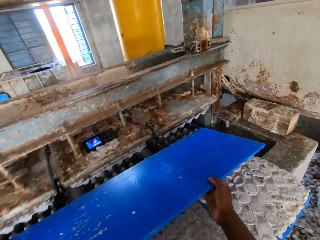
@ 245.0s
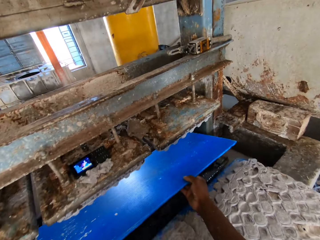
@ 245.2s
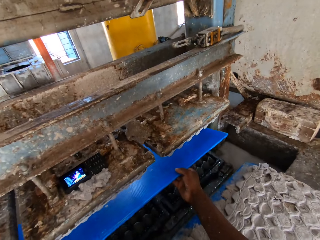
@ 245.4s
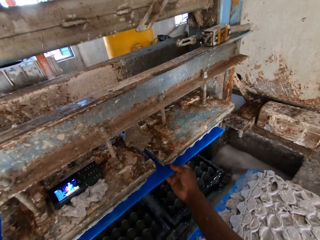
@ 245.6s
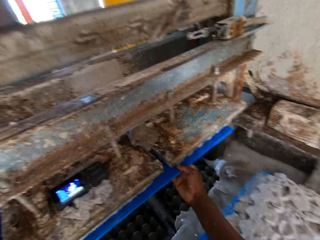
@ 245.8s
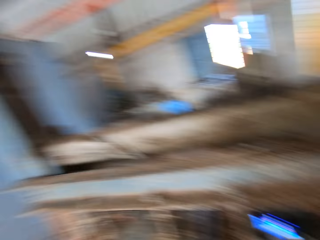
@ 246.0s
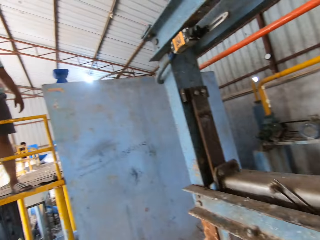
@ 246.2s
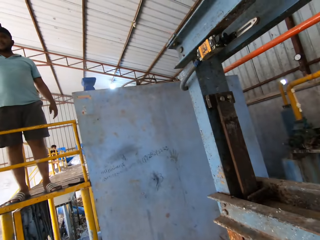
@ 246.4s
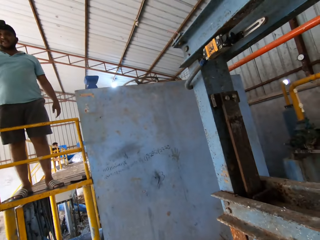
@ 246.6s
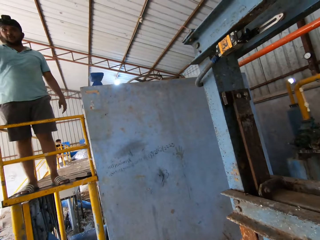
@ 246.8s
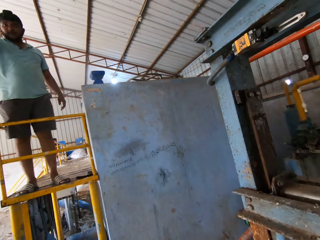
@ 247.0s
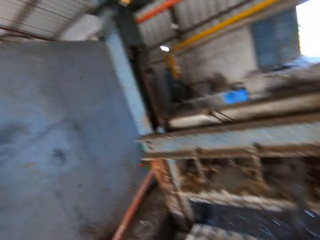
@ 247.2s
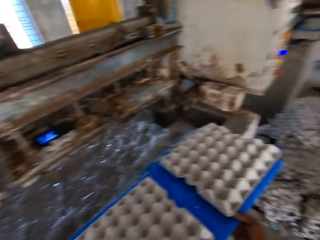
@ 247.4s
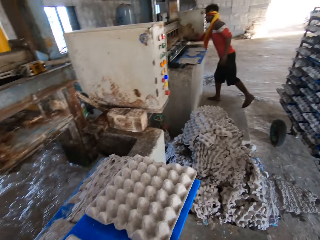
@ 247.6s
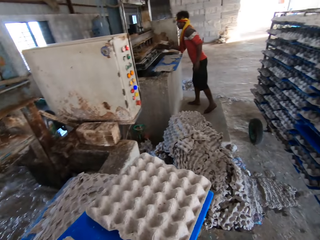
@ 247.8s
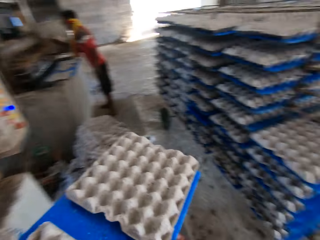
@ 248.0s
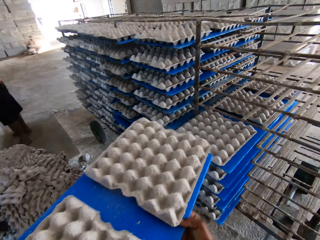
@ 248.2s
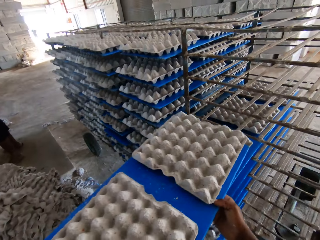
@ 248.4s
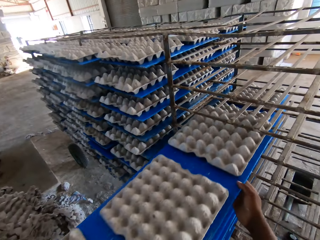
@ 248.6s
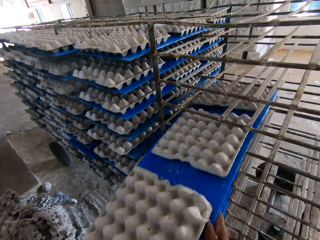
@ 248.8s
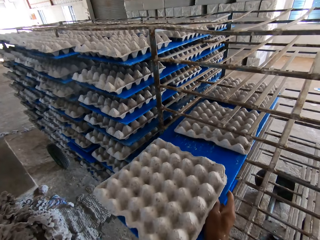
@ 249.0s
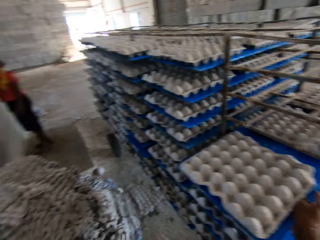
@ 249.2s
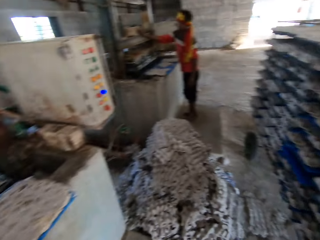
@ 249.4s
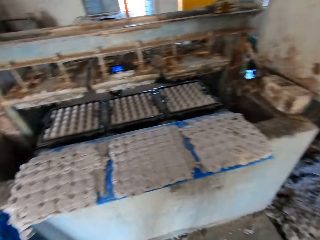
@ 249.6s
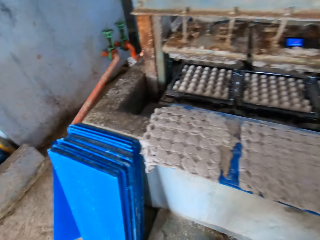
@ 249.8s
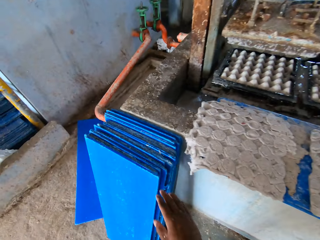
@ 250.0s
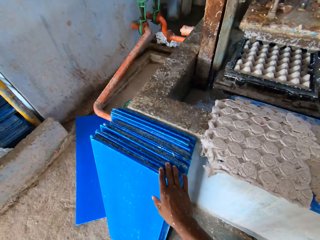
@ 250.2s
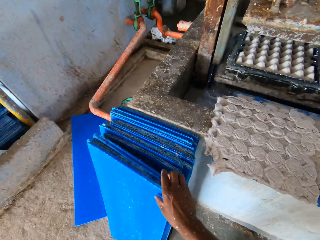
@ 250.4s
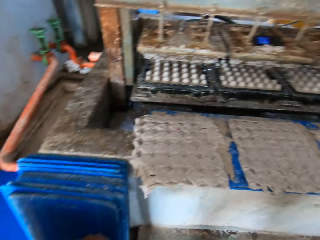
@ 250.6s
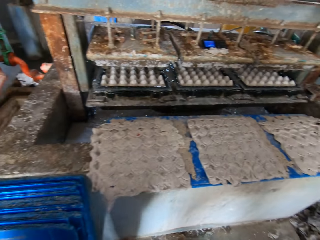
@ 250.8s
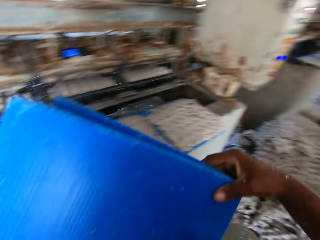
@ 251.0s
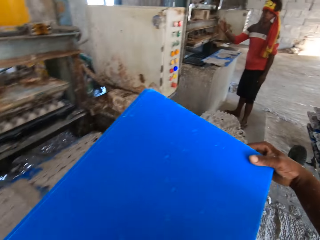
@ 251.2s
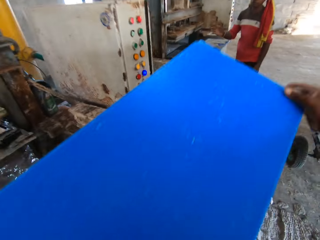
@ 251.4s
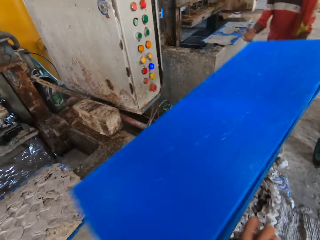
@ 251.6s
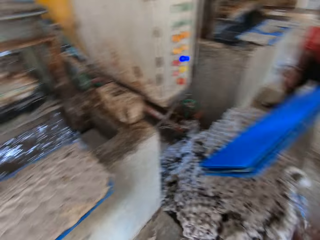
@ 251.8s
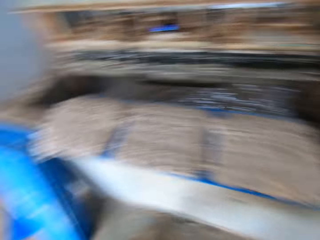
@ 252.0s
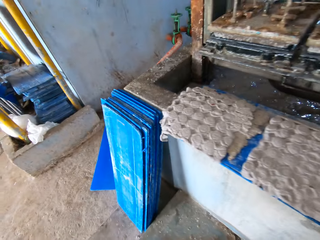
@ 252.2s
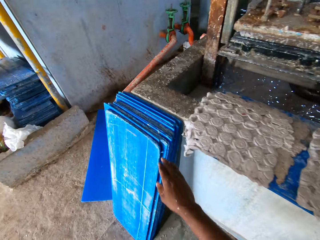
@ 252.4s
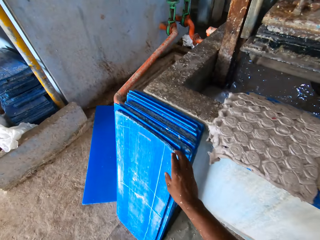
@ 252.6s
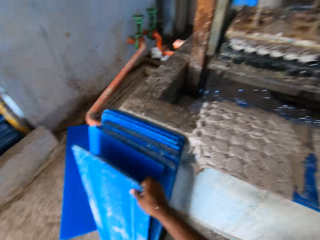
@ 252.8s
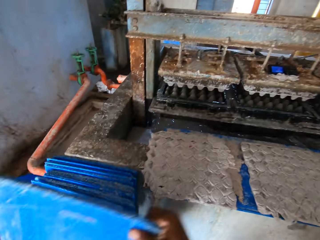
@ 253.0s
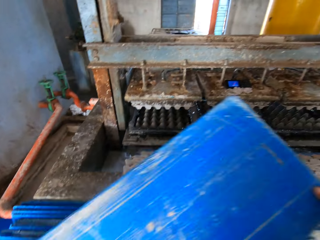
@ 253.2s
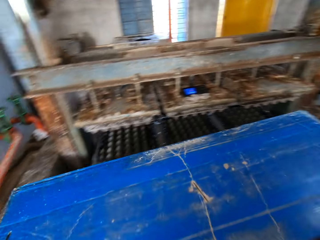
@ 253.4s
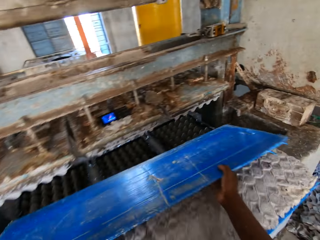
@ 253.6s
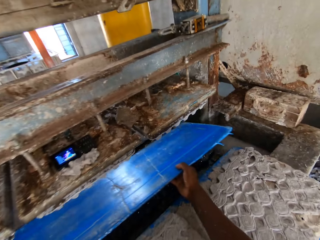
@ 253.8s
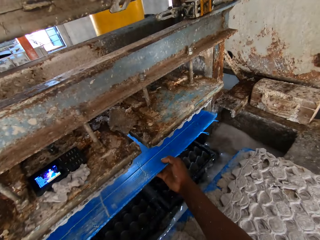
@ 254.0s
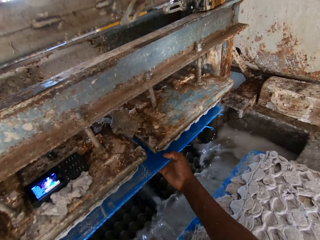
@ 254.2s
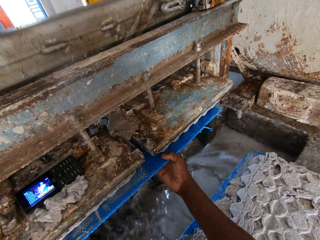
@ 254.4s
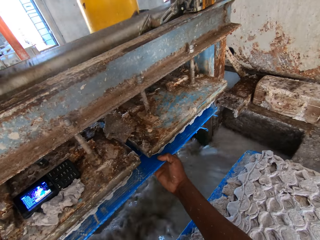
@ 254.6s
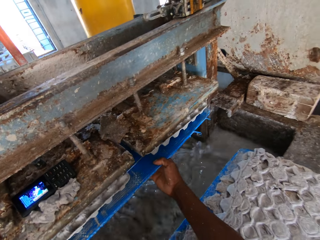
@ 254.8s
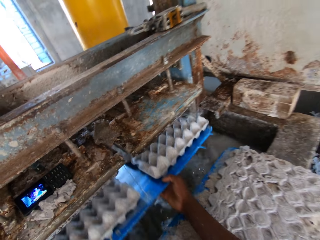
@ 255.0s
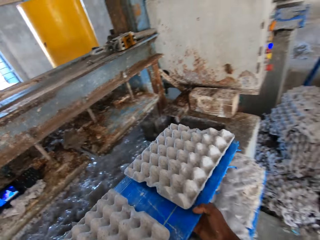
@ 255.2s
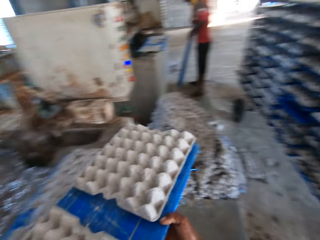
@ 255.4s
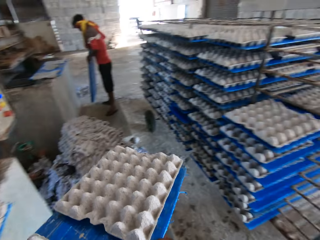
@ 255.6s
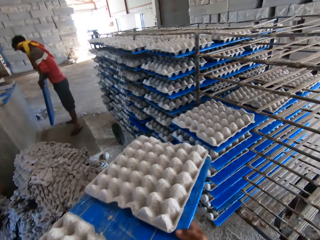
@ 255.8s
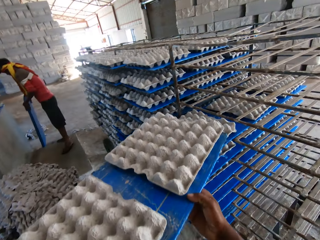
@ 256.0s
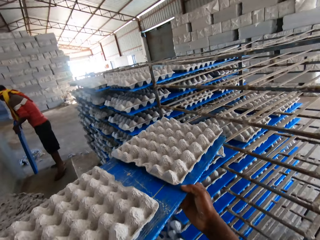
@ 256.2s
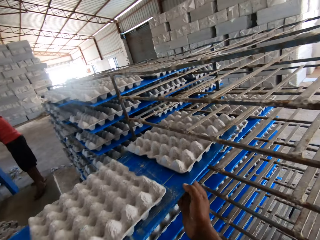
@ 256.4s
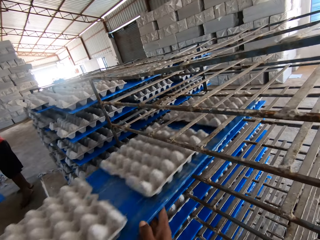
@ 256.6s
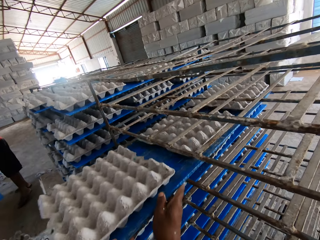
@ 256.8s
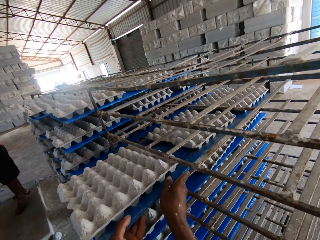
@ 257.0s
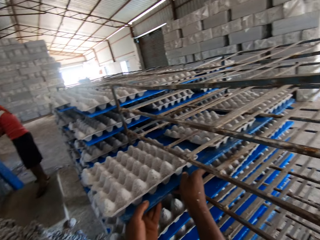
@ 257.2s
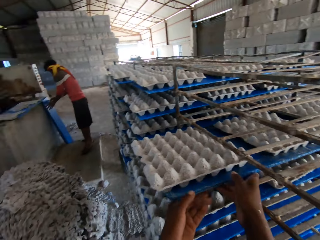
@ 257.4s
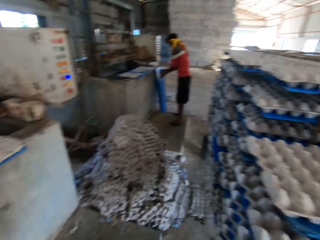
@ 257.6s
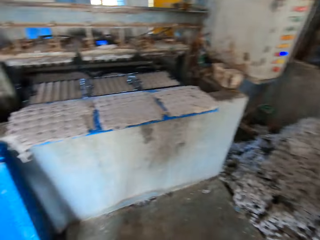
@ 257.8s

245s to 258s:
The camera wearer inserts the tray in the egg carton making machine with both hands. He holds the blue board underneath the machine. He carries the board with egg trays. He places the tray of egg cartons in the rack with both hands. He picks a stack of blue trays from the stack of trays on the ground with his right hand. He throws the stack of trays on the ground with his hands, to a man. He picks a blue tray from the stack of trays on the ground with his right hand. He holds the blue board underneath the machine. He inserts the tray in the egg carton making machine with both hands. He removes a tray of egg cartons from the egg carton making machine with both hands. He carries the board with egg trays. He places the tray of egg cartons in the rack with both hands.

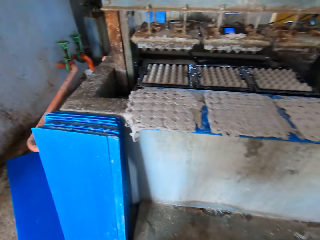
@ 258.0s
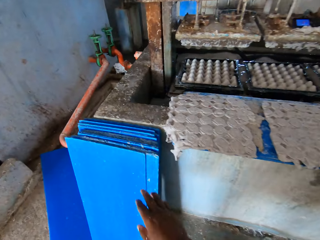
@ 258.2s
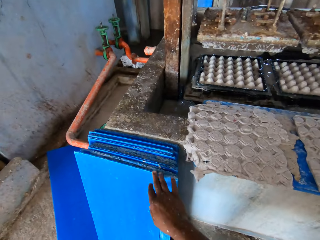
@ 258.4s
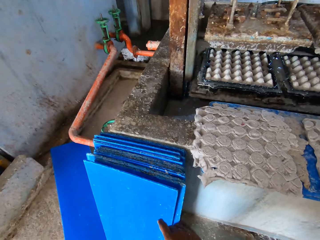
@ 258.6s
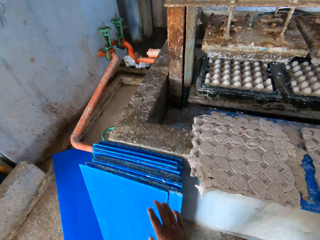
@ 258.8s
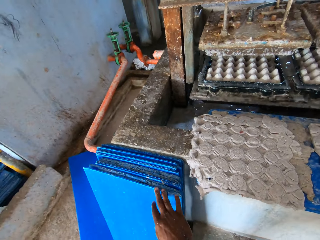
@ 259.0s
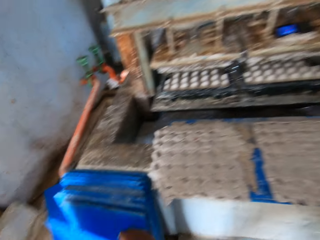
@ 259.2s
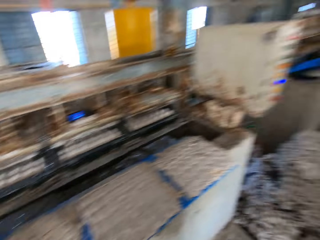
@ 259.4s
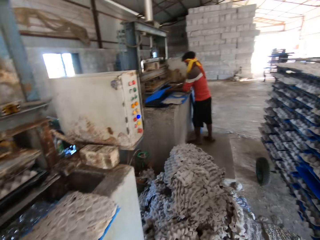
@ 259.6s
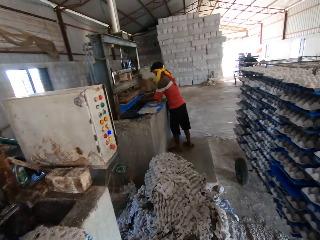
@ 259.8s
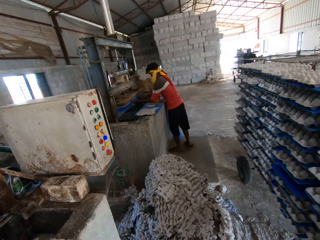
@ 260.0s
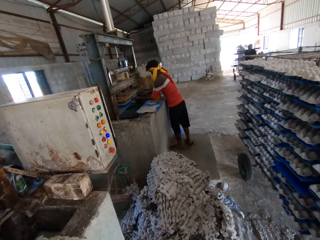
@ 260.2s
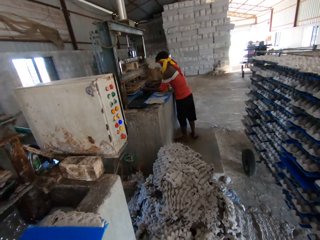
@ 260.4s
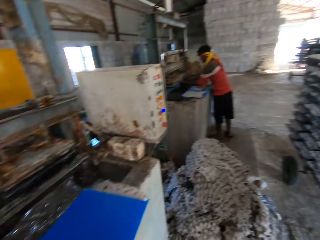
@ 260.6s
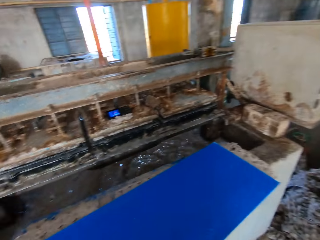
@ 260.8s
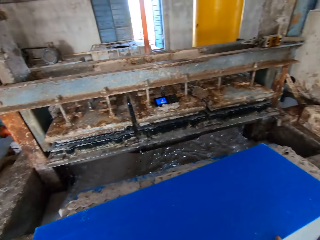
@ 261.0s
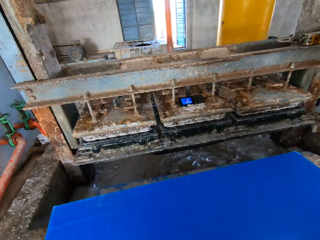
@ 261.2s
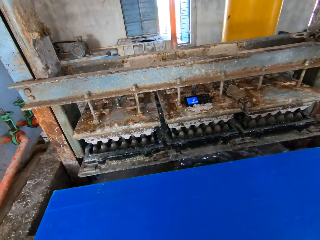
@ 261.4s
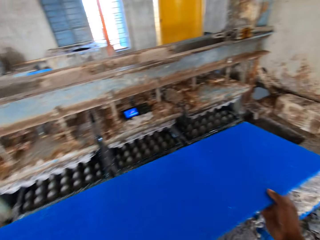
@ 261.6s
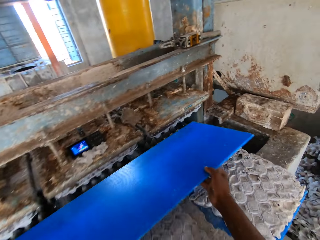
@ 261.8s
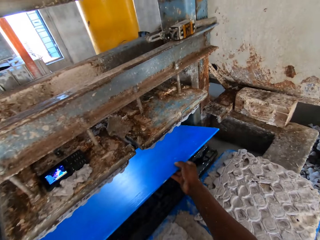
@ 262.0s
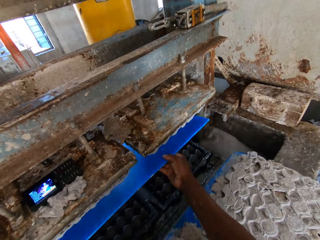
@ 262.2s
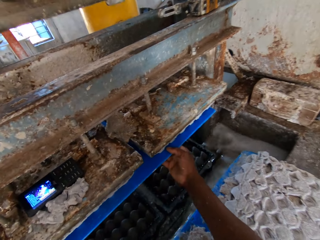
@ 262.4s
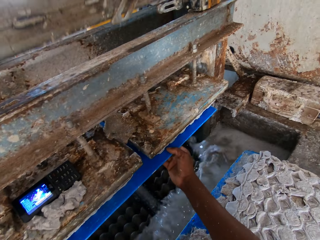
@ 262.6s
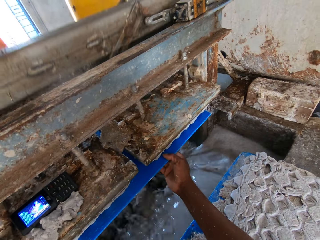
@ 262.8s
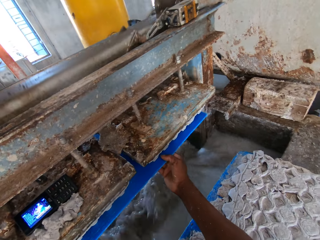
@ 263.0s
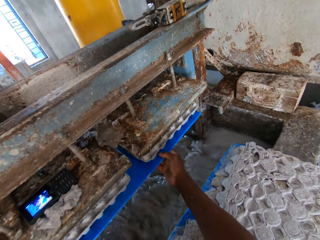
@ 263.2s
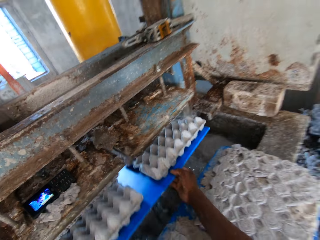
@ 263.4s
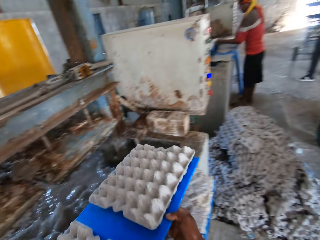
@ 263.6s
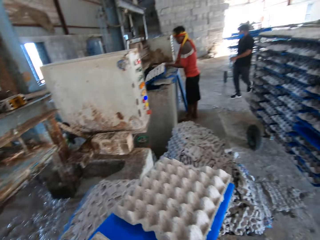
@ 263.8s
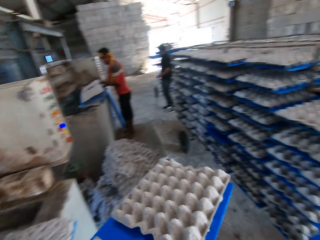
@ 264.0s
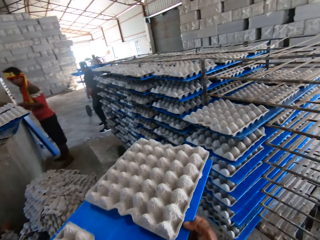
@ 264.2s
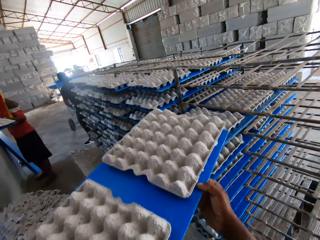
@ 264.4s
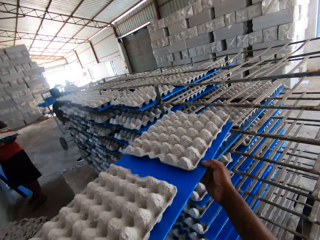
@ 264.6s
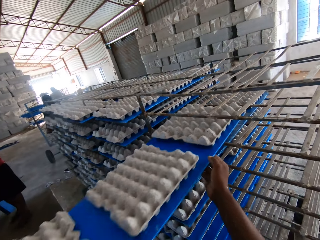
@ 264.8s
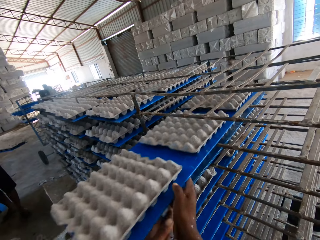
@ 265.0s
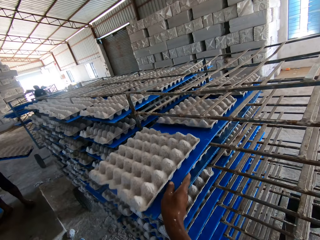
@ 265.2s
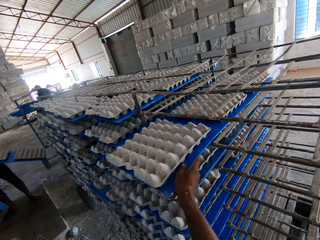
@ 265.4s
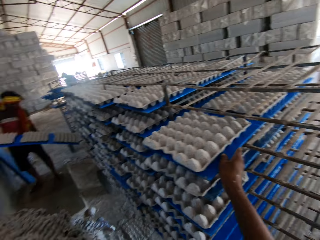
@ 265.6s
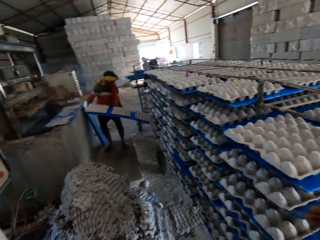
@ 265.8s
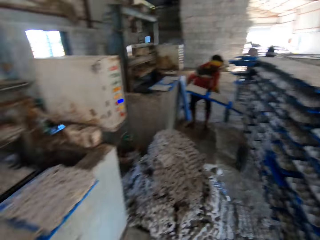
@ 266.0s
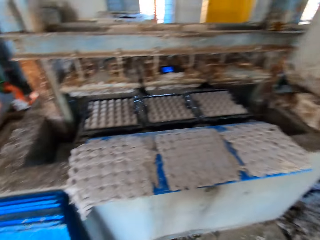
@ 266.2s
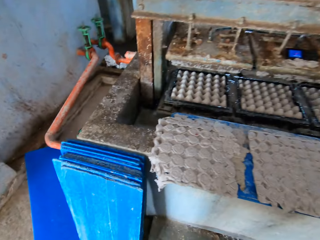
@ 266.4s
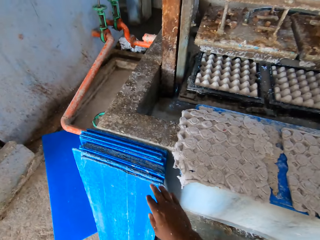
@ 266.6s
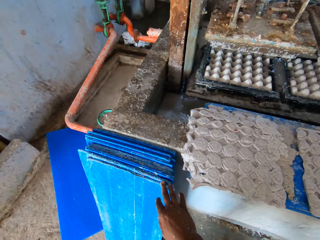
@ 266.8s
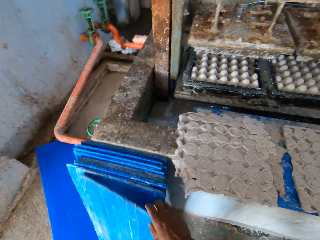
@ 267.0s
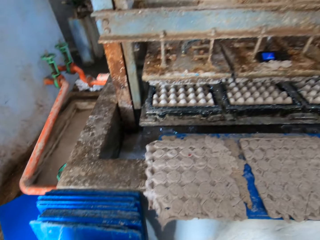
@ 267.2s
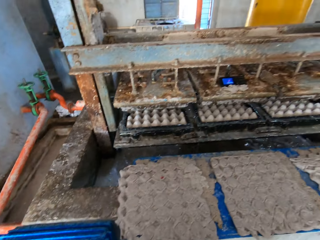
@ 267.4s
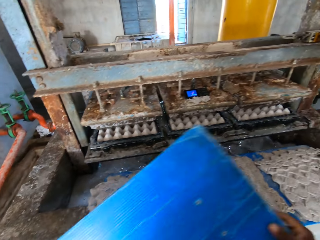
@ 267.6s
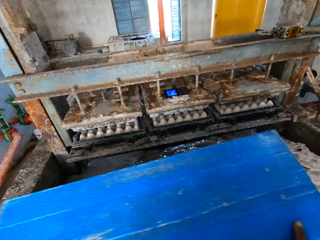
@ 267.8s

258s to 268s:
The camera wearer picks a blue tray from the stack of trays on the ground with his right hand. He looks at a man. He holds the blue board underneath the machine. He inserts the tray in the egg carton making machine with both hands. He removes a tray of egg cartons from the egg carton making machine with both hands. He carries the board with egg trays. He places the tray of egg cartons in the rack with both hands. The man places a tray of egg cartons in the rack with both hands. The camera wearer picks a blue tray from the stack of trays on the ground with his right hand.
